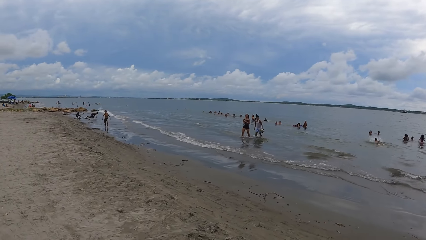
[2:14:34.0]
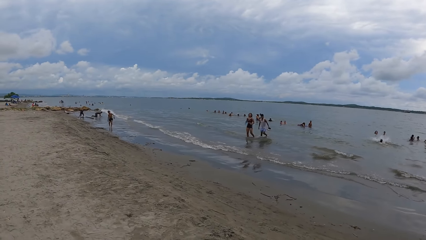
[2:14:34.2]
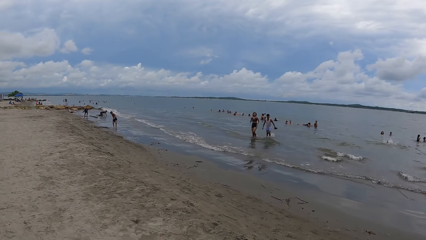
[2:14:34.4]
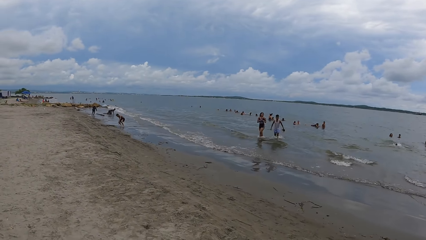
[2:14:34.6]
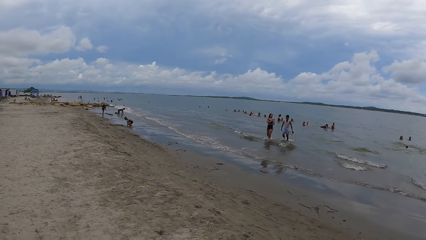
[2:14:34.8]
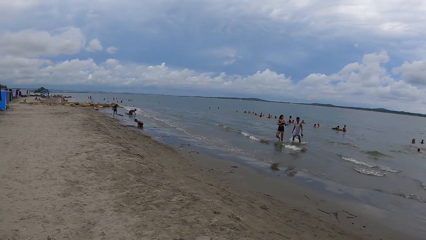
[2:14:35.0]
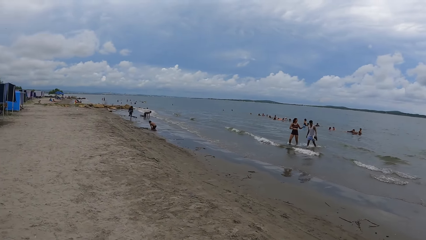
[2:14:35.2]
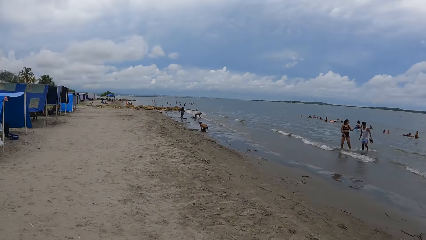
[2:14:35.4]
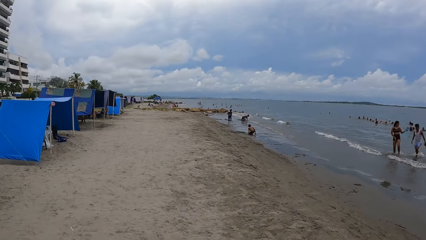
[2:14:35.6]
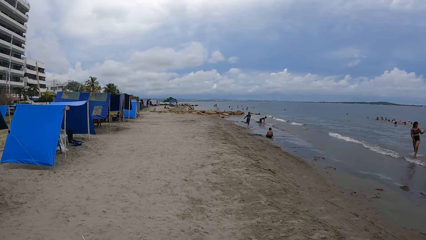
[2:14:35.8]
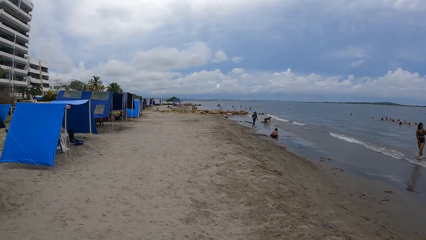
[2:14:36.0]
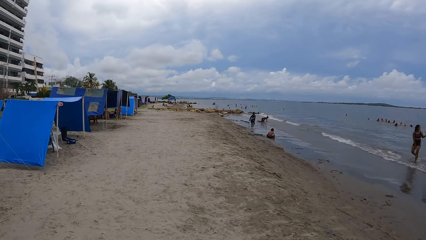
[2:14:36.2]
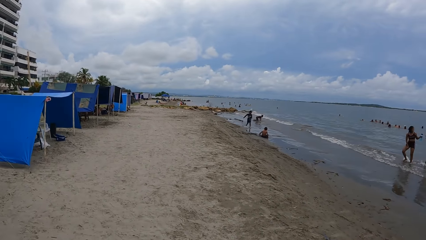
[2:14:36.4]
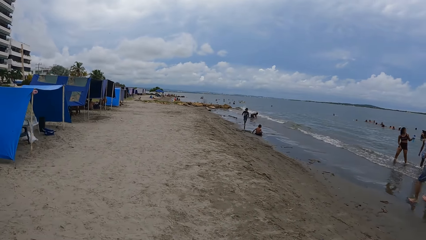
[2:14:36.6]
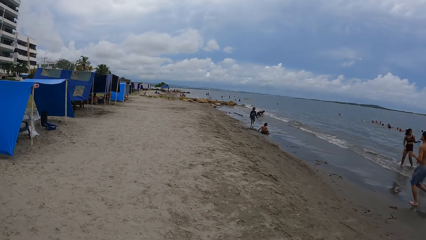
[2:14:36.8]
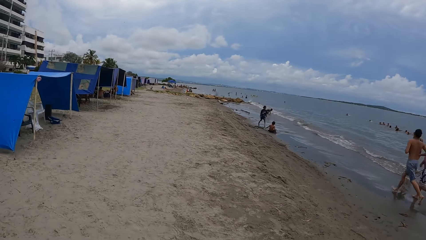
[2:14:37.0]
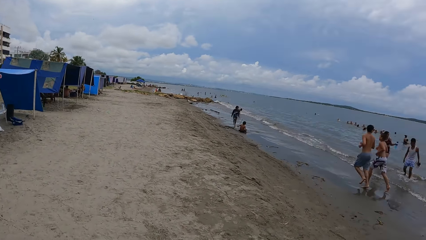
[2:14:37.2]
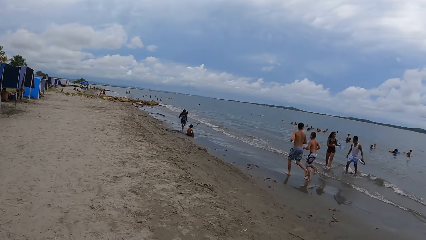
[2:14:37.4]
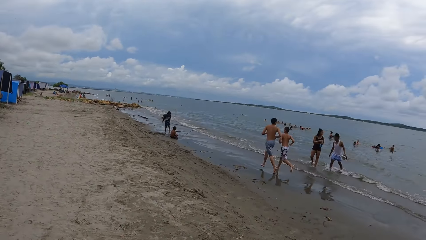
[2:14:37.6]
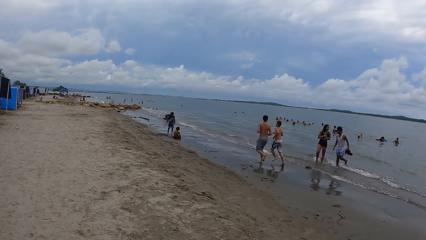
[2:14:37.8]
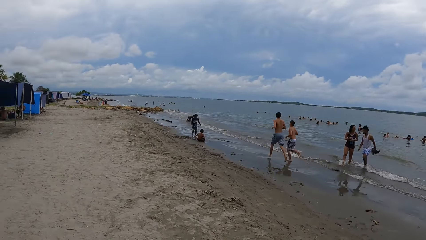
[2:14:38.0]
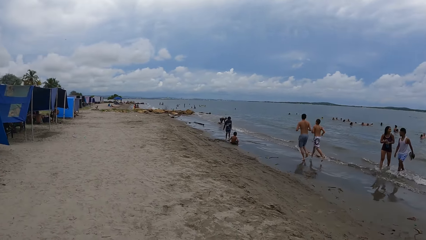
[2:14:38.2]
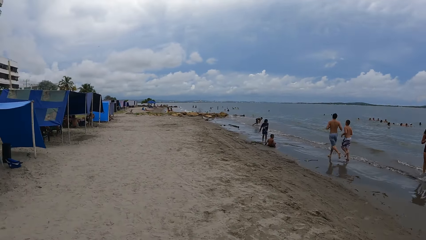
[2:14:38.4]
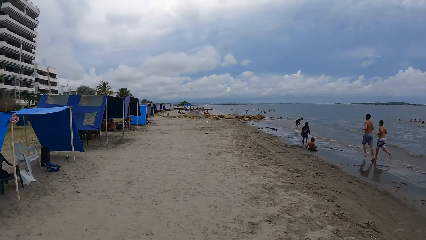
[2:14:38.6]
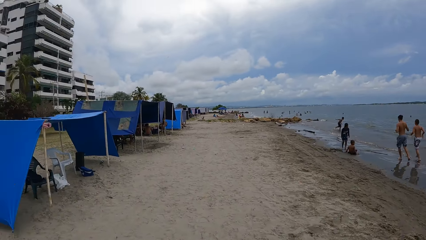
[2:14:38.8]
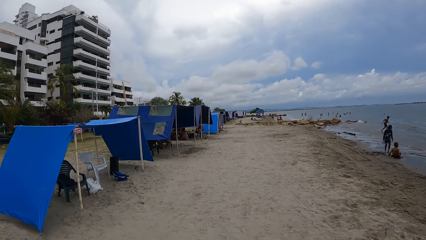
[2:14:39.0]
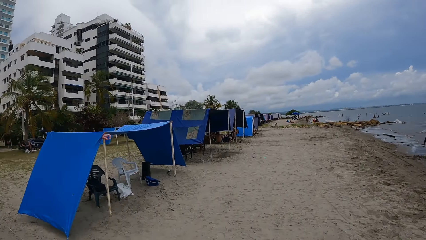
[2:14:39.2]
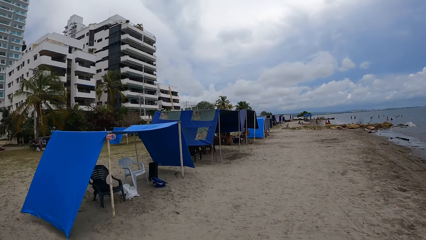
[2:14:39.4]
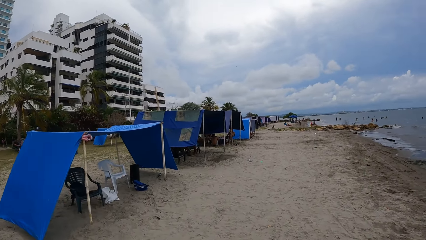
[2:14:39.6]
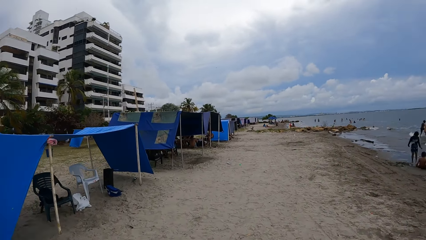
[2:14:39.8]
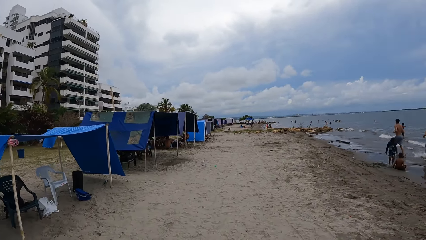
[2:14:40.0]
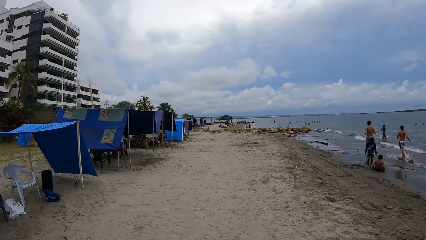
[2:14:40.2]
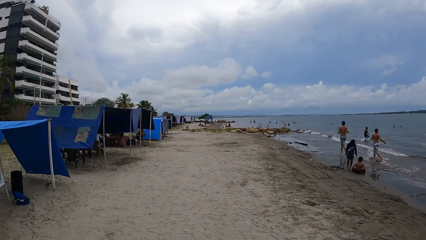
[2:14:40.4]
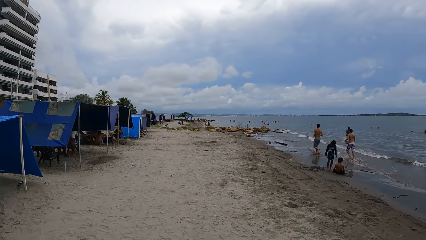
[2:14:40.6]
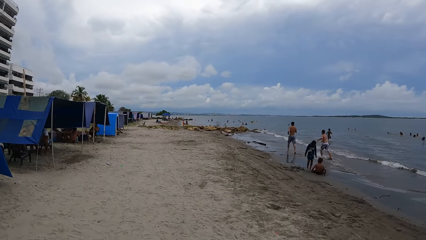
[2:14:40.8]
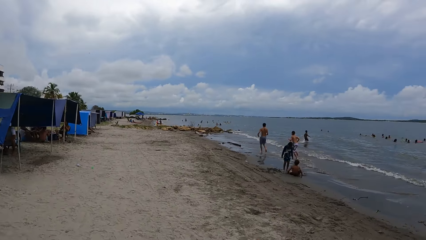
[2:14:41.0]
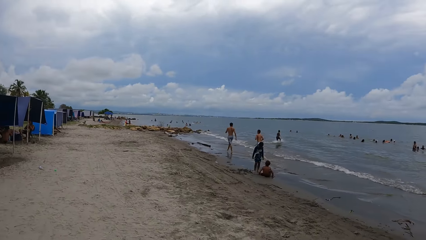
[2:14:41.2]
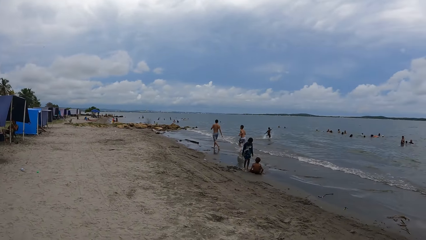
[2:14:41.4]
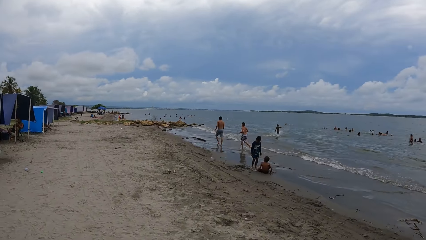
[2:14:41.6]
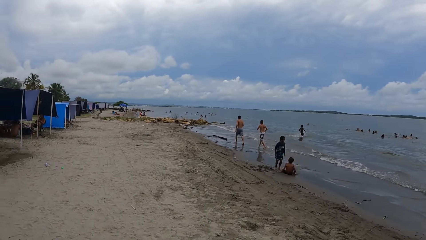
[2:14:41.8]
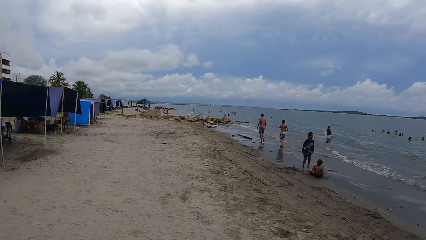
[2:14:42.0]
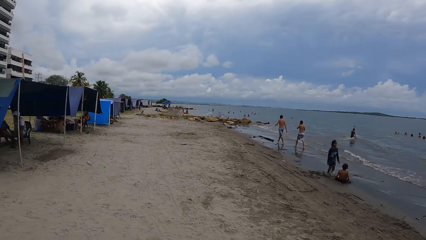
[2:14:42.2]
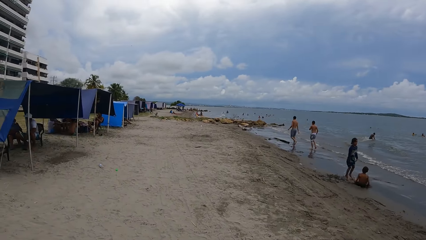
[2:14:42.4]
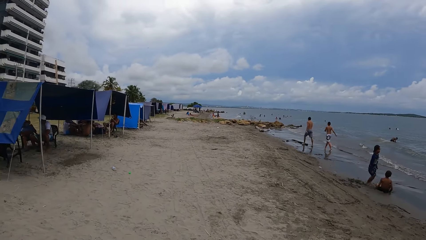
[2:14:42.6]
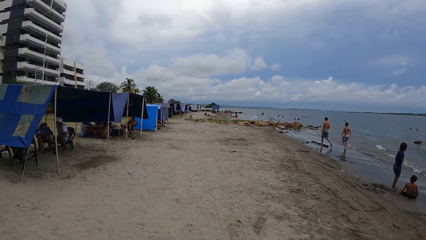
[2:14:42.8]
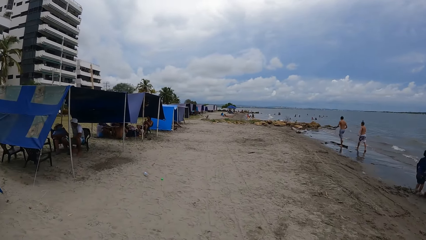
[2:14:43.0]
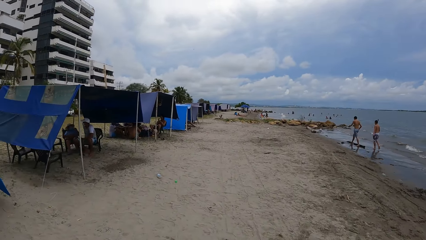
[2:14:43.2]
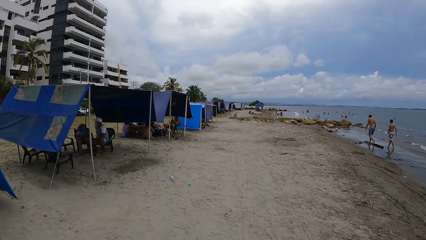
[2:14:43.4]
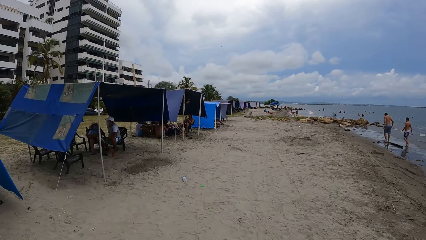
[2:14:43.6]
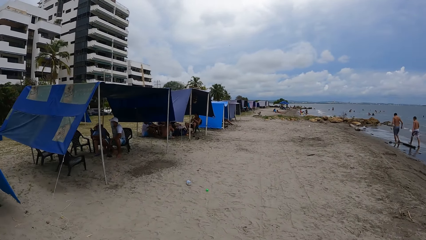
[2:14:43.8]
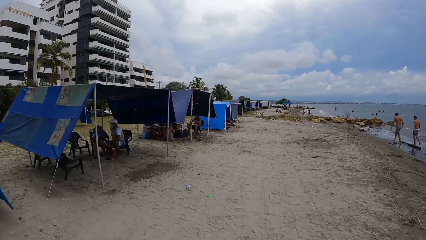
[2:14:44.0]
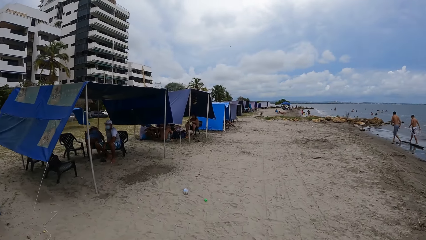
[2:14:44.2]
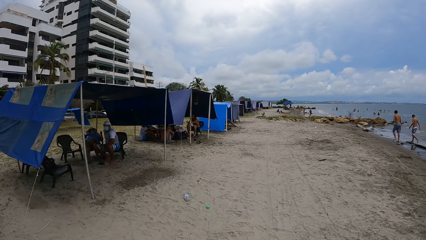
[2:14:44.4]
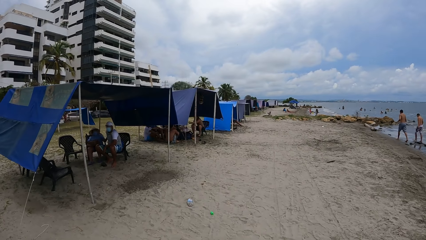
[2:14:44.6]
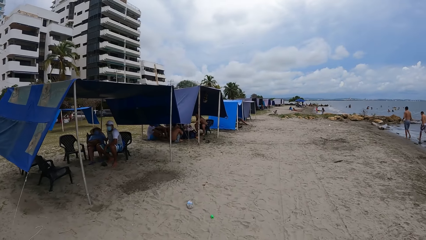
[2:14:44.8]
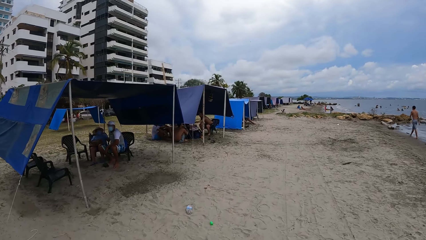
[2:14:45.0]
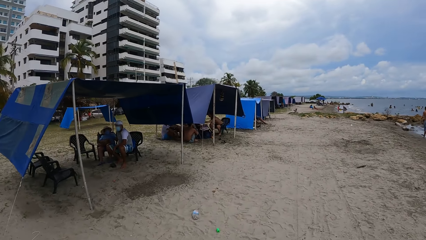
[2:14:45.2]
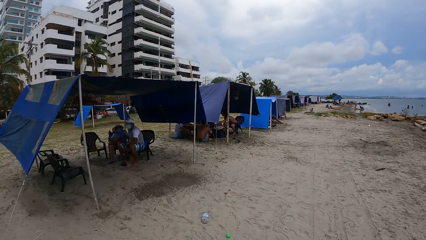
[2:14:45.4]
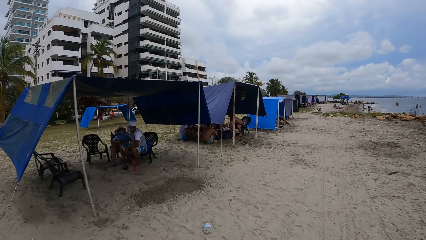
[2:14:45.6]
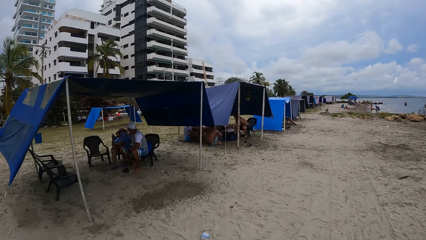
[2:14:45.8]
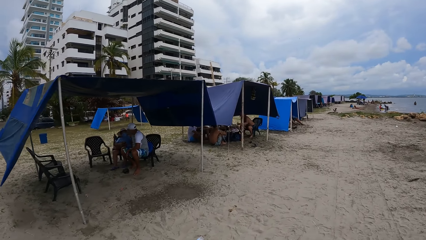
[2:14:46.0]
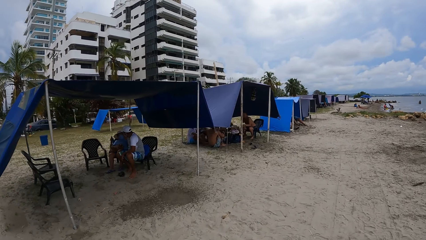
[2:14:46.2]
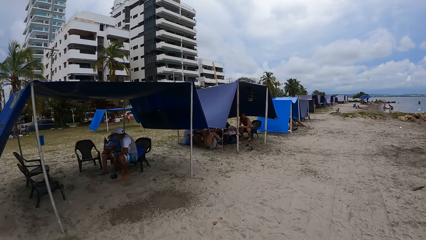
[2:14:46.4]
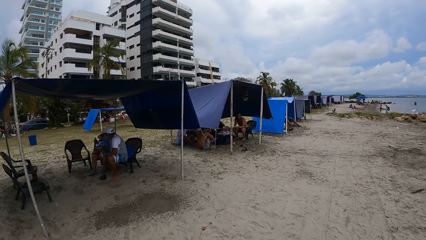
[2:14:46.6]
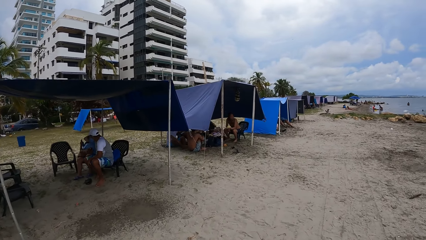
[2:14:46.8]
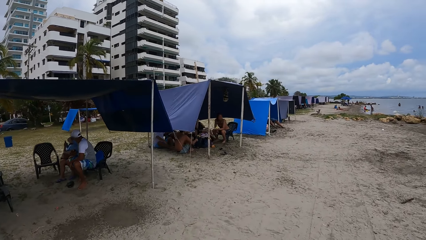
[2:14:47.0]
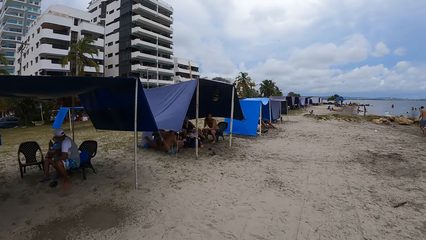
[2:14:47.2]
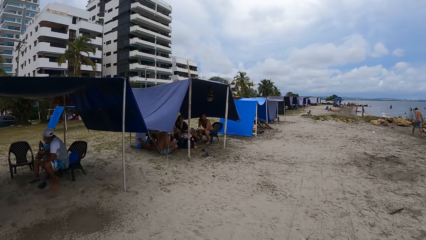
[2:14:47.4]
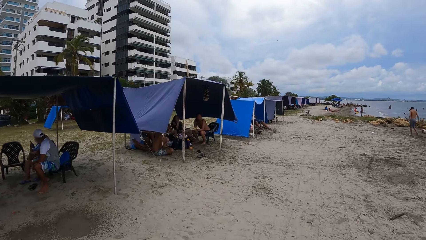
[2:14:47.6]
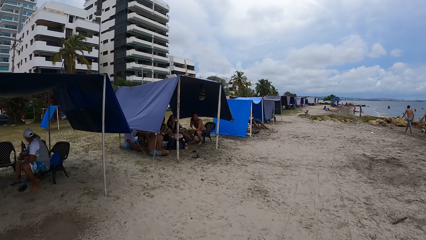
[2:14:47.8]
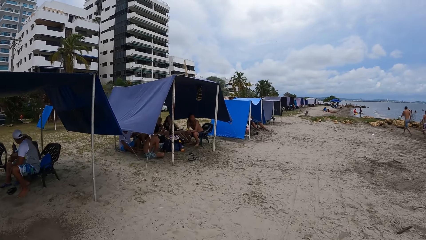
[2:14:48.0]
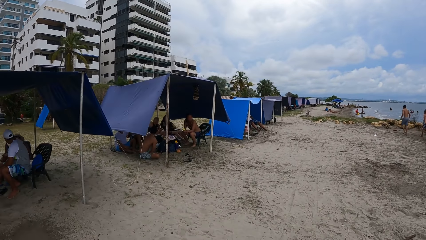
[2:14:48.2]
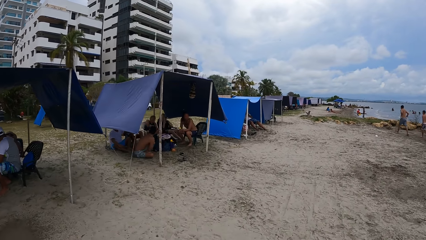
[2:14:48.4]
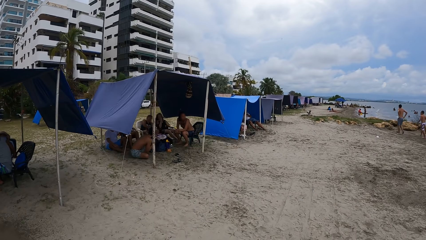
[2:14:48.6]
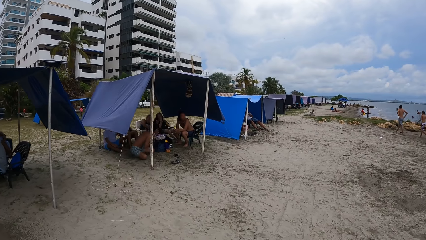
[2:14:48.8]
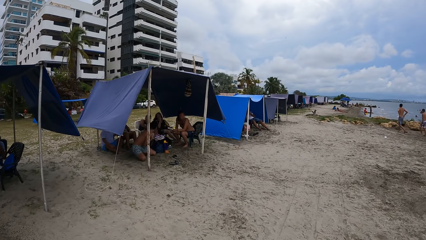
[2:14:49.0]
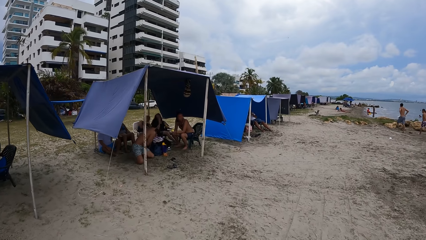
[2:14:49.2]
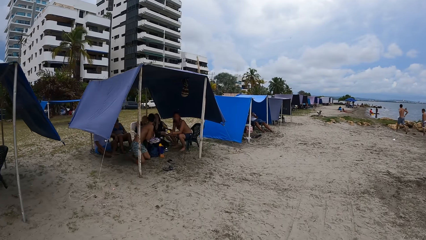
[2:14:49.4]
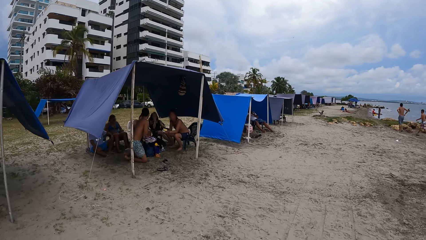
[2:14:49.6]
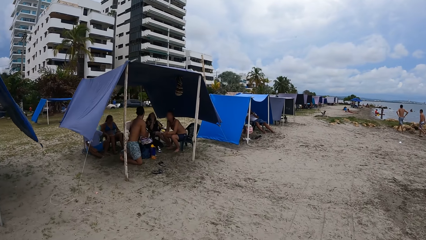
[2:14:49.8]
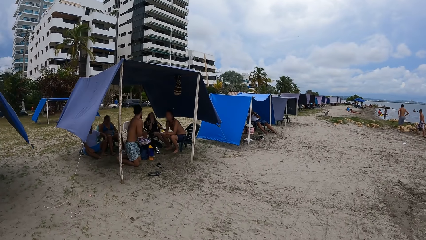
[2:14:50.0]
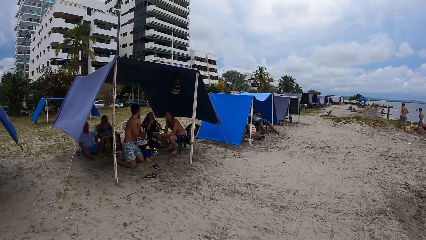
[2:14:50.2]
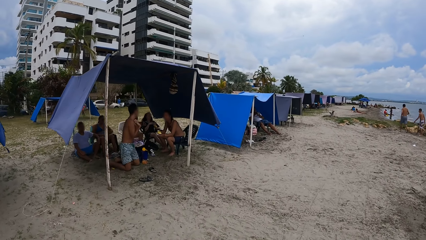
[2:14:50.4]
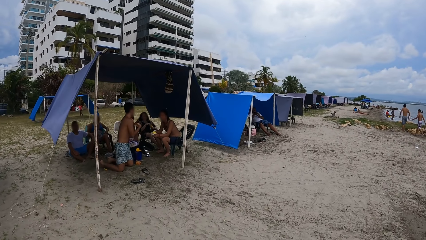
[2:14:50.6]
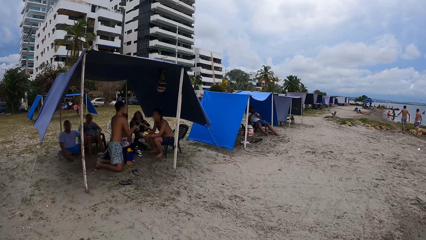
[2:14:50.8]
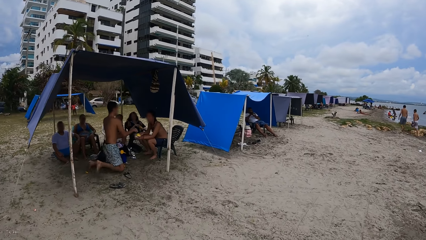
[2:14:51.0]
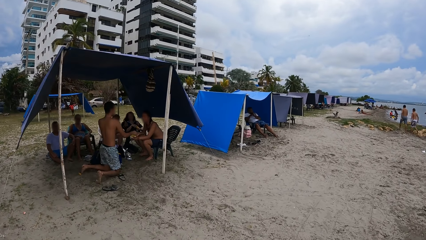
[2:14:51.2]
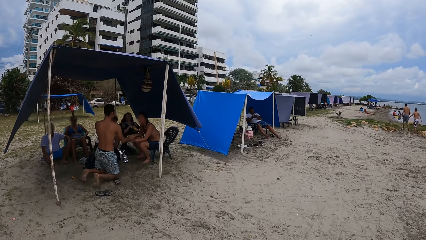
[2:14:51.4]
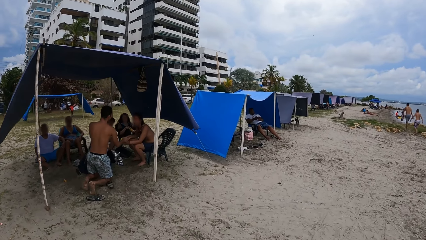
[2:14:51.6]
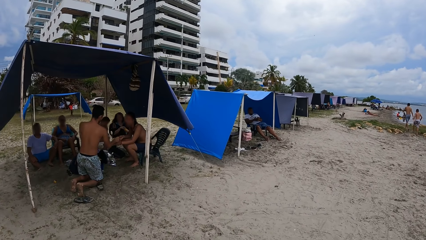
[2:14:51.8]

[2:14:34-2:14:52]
The camera wearer looks forward. They look right. They look left. They walk on the beach. They look right. They look forward. They look left.
